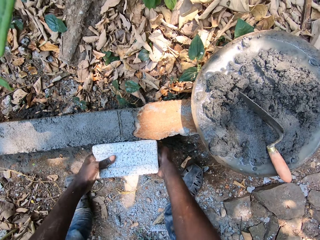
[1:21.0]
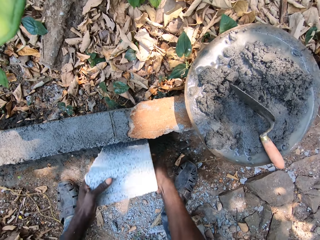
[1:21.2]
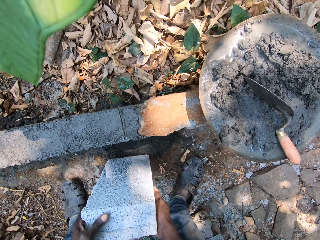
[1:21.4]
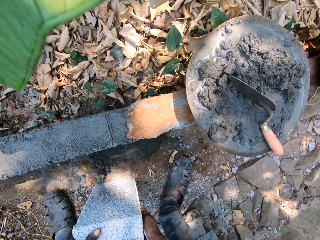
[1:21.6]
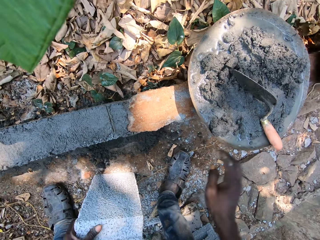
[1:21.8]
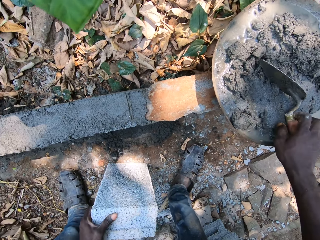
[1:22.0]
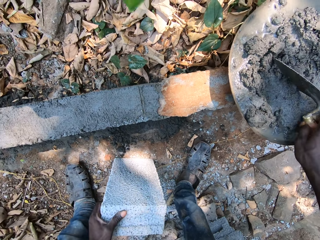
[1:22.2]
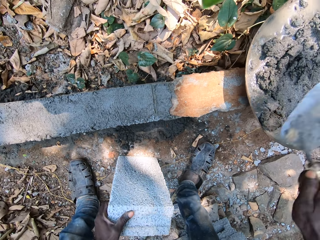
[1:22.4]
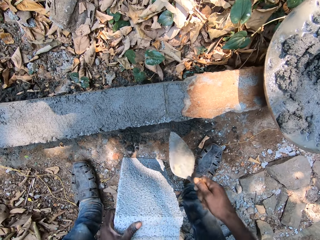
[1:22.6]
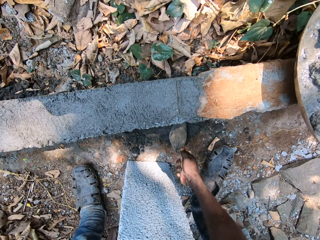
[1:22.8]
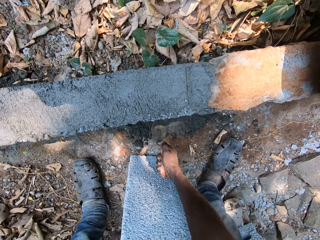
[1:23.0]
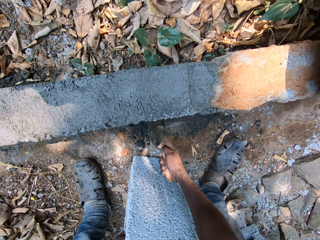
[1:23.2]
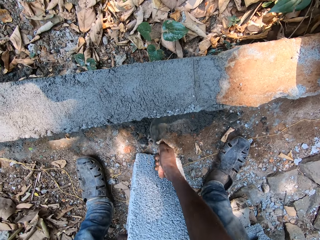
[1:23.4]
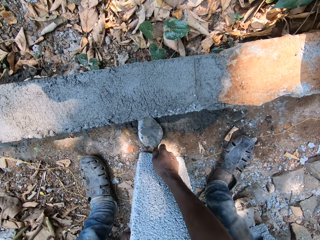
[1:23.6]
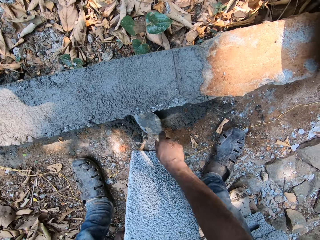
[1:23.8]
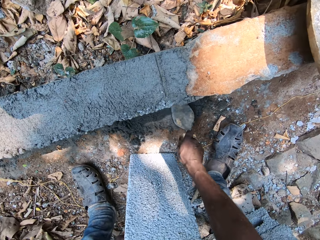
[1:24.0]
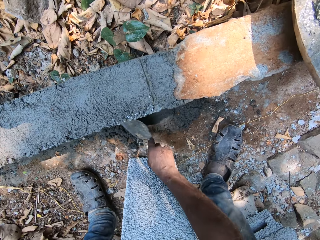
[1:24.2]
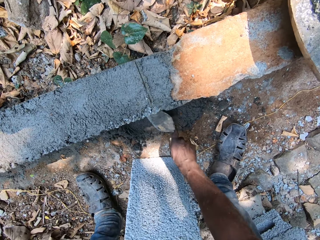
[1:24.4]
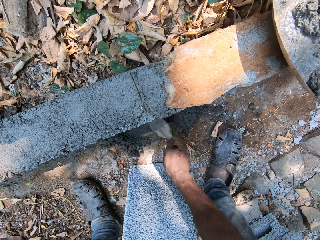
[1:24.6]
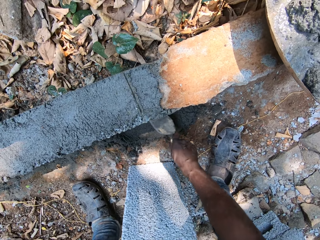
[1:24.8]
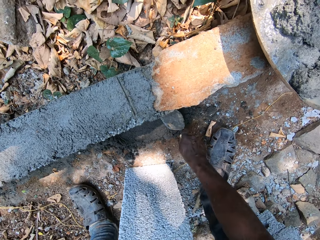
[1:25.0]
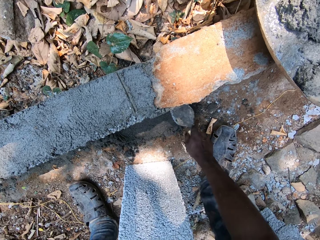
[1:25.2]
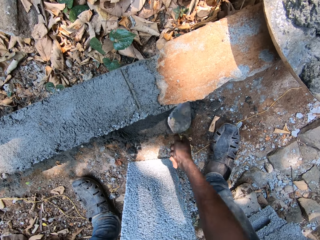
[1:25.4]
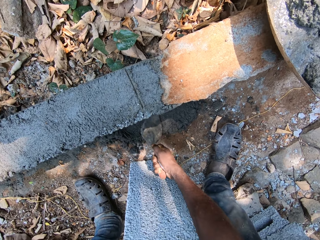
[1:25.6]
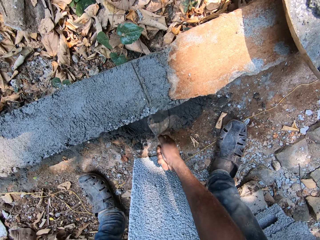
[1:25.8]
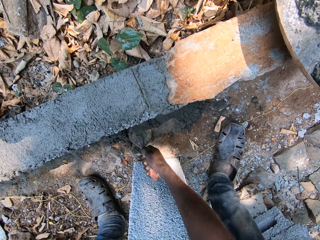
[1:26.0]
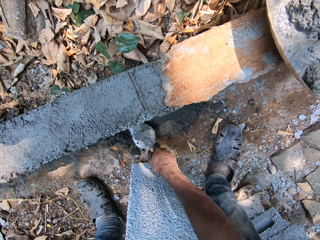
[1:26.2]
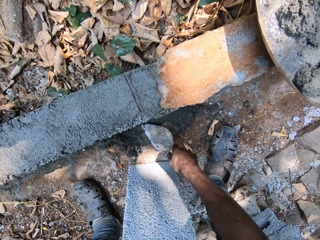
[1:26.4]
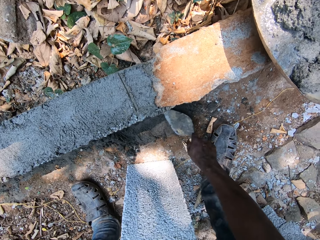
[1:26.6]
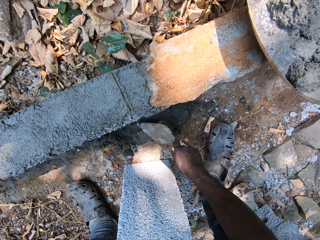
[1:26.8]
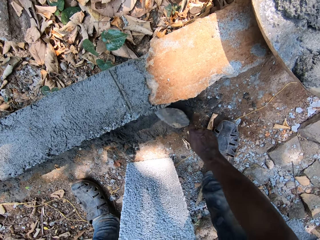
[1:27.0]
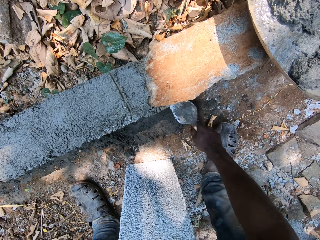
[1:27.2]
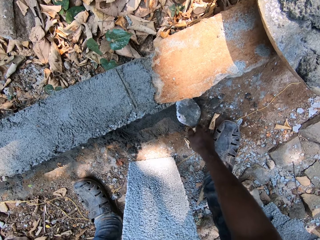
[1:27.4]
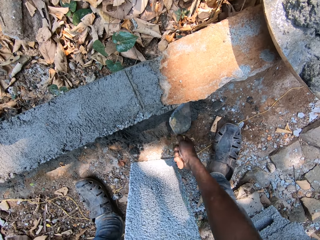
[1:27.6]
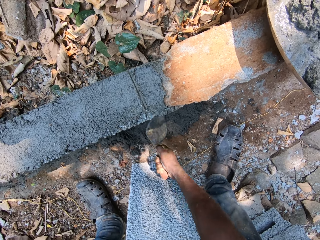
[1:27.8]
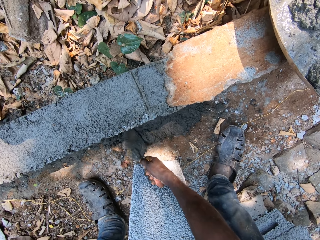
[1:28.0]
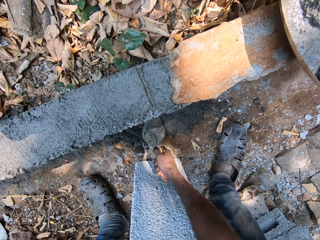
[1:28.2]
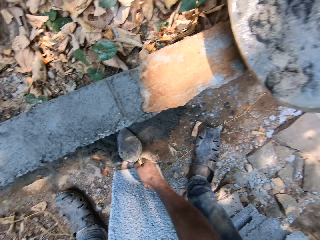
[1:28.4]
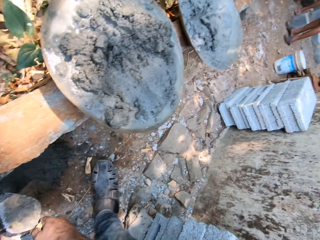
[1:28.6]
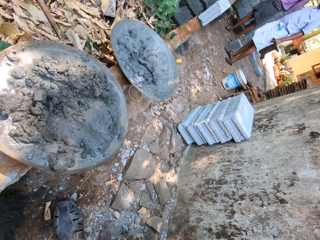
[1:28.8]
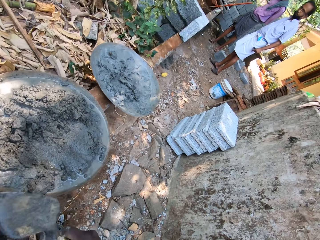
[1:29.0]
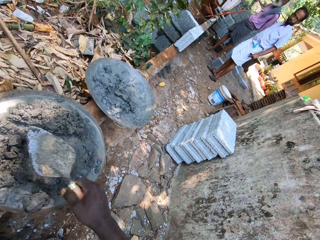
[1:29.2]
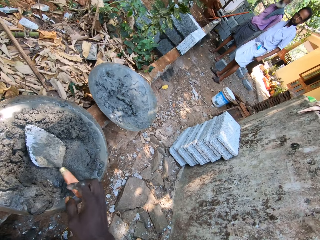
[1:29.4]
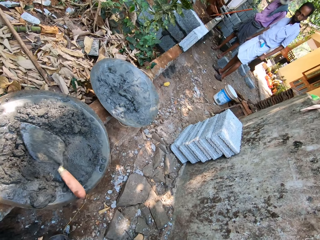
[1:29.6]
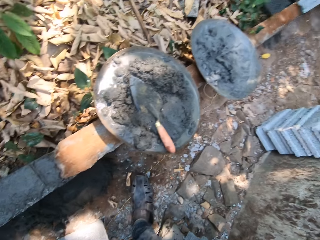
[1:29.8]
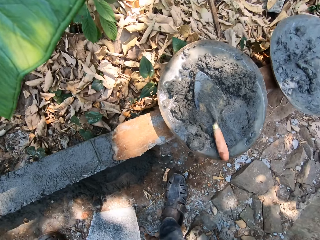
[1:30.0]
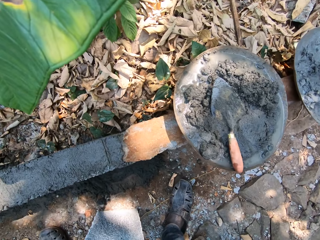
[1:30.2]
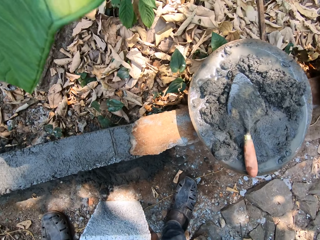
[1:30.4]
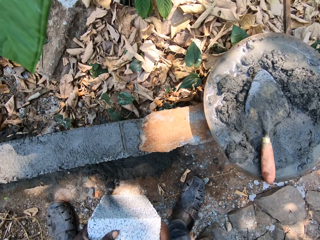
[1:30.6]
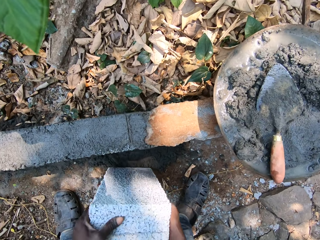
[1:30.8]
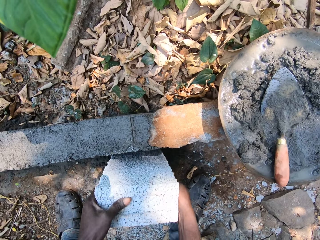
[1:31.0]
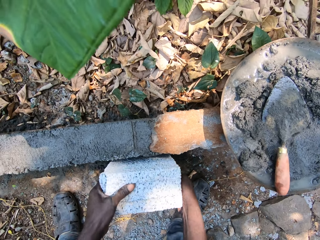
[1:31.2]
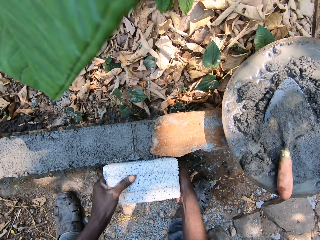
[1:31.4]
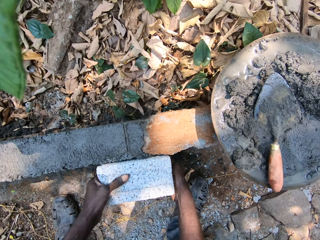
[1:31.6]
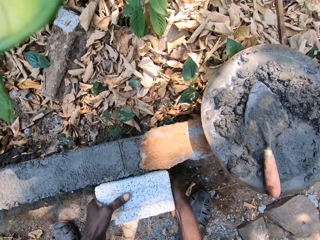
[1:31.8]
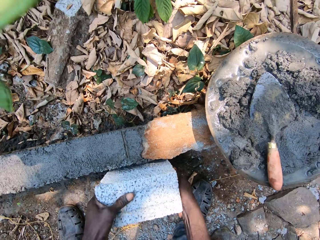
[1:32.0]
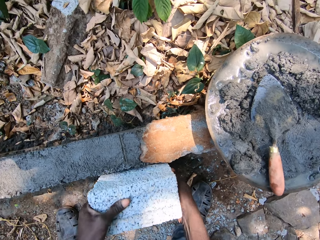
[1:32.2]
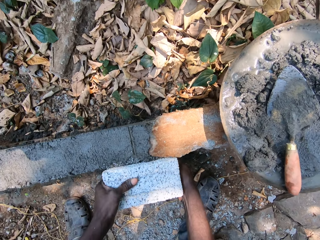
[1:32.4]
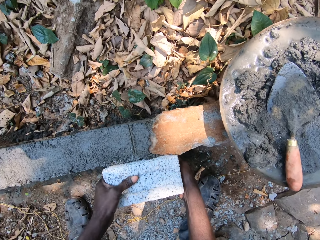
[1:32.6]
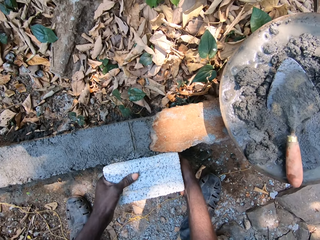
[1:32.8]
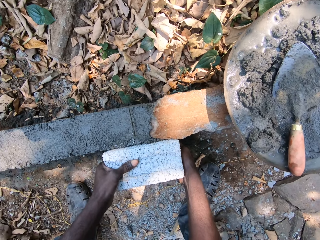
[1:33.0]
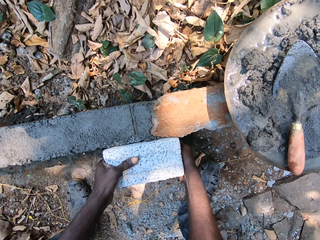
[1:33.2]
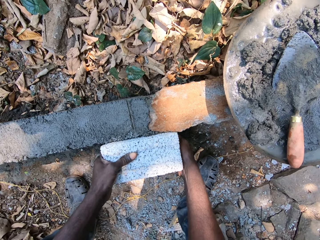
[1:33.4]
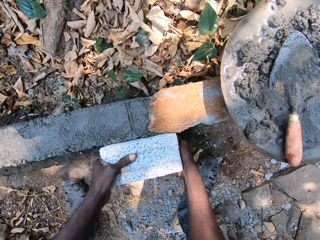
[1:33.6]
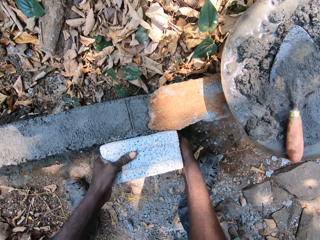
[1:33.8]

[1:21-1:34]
The camera wearer adjusts the brick with both hands. He holds the brick. He picks the brick trowel from the aluminum bowl with his right hand. He smoothens the mortar onto the ground with the brick trowel in his right hand. He interacts with a man and another man. He puts the brick trowel in the tray. He holds the brick. He places the brick onto the mortar on the ground with both hands.

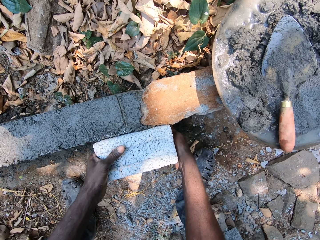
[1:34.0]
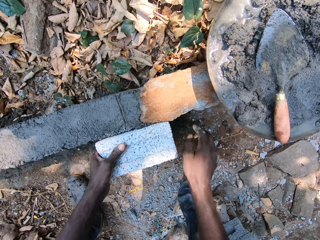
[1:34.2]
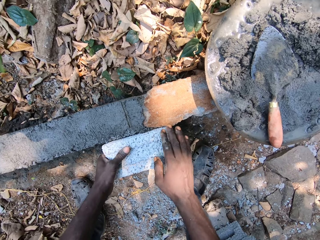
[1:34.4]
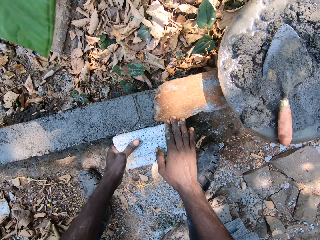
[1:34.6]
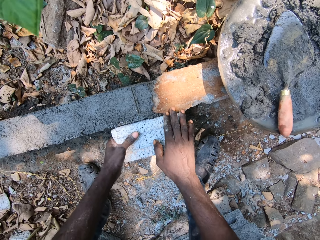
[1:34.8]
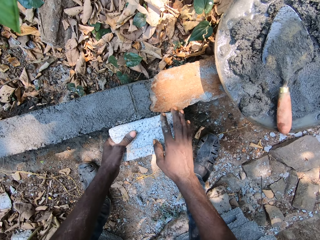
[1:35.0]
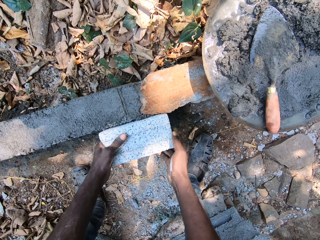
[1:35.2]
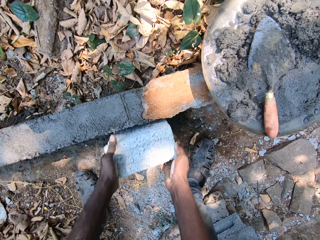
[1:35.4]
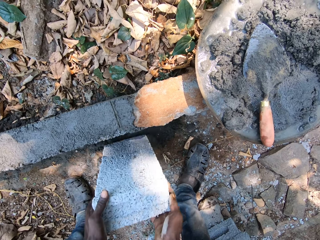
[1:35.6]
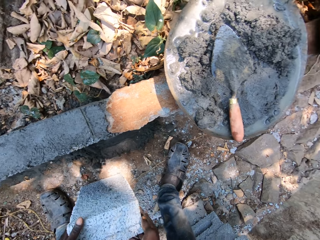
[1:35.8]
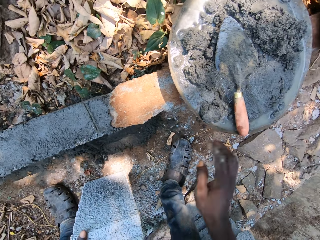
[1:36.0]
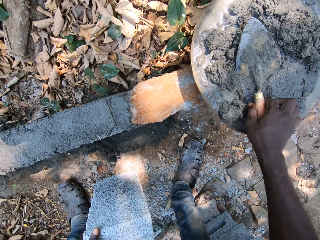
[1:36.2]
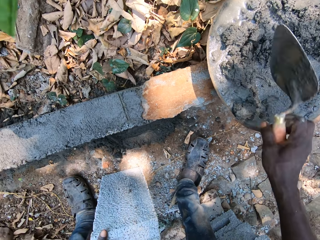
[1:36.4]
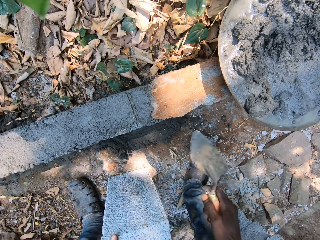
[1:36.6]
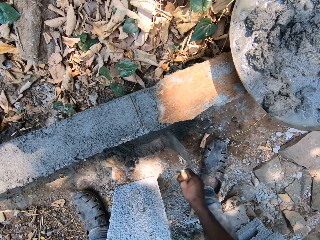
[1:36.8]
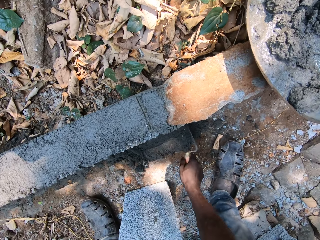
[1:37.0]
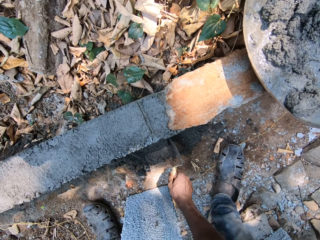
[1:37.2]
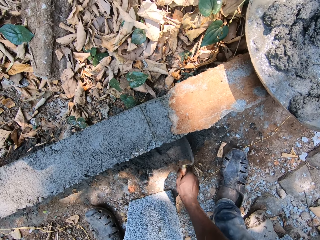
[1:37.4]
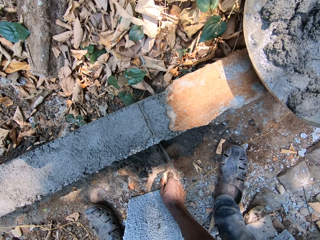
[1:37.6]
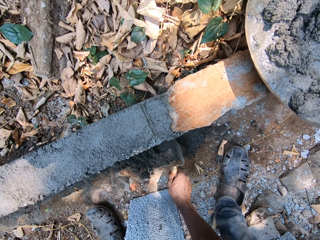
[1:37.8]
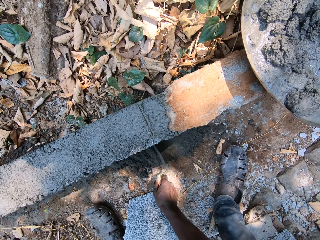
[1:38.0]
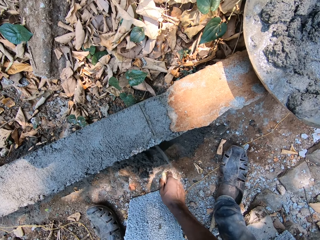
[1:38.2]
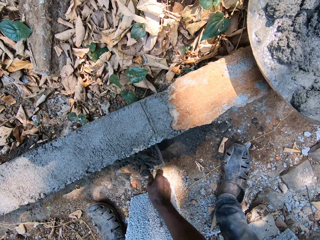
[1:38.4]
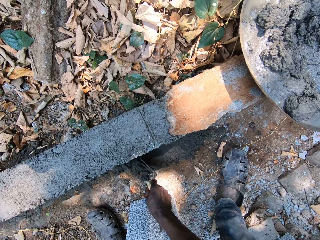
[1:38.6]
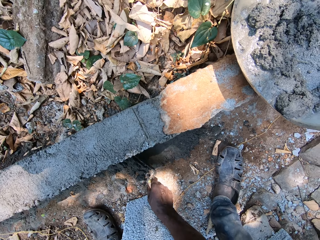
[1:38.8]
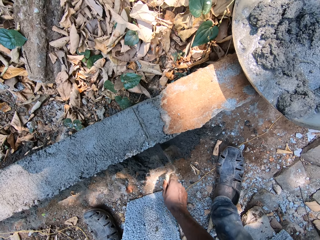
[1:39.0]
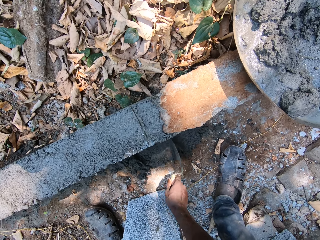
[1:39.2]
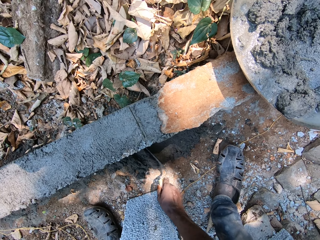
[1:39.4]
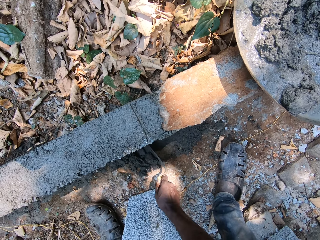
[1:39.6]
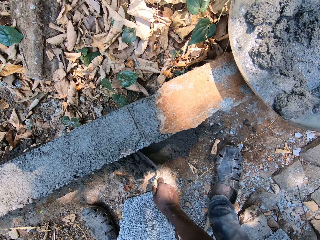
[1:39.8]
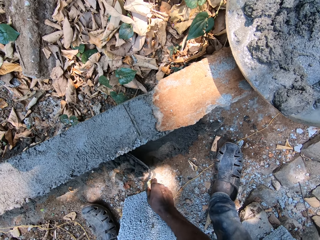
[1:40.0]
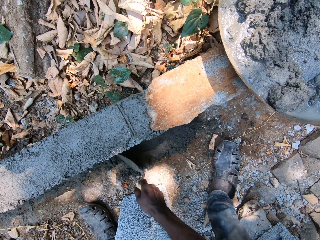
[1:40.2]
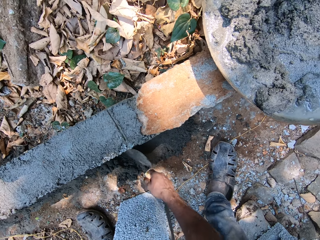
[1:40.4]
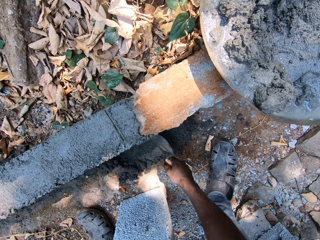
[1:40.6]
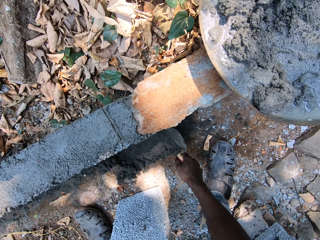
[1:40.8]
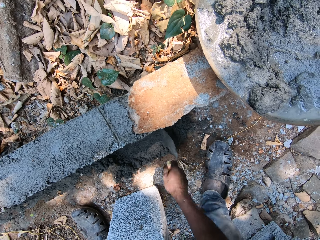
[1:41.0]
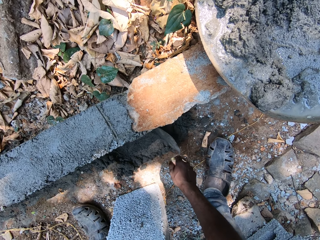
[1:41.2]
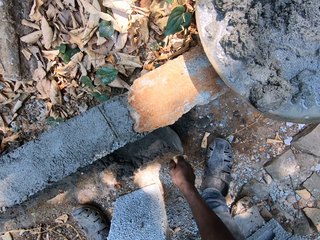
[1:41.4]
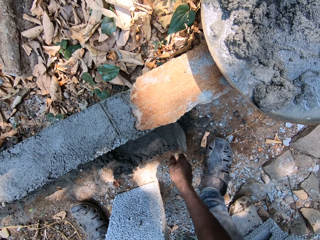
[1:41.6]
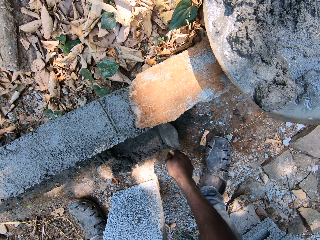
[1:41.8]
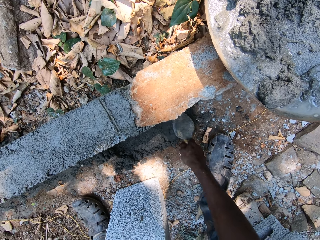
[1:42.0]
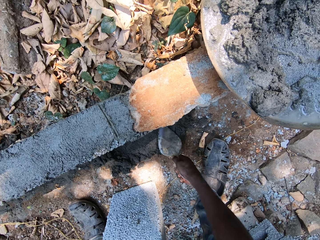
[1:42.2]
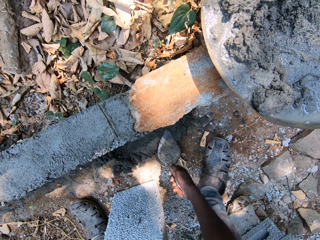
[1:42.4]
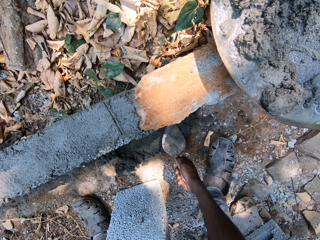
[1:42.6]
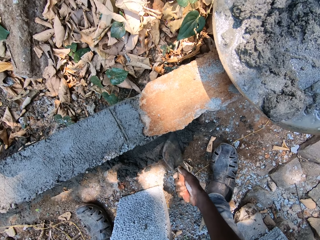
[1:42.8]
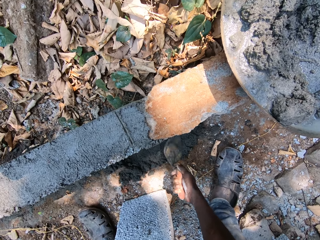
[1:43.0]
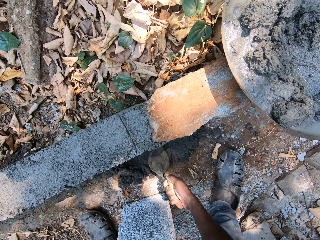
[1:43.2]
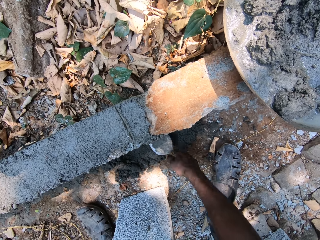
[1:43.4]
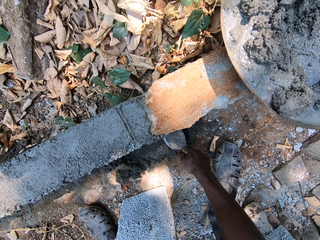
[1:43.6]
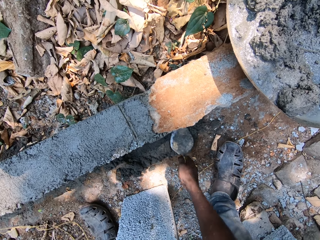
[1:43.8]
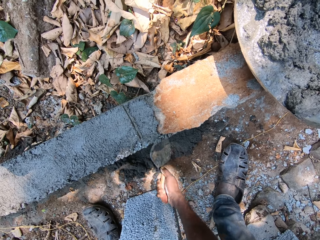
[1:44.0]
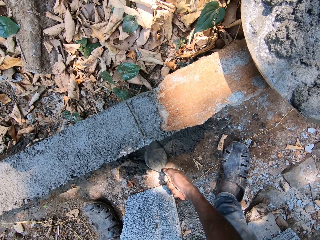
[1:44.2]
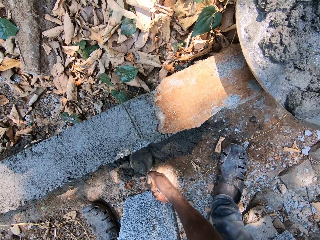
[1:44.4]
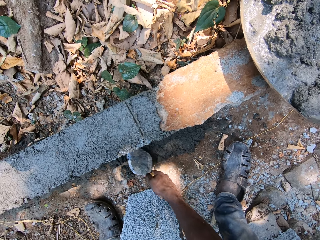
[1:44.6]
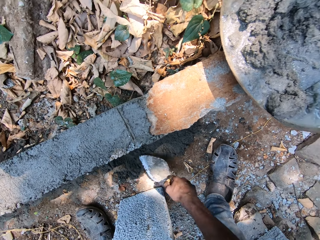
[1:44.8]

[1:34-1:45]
The camera wearer adjusts the brick with both hands. He holds the brick, picks the brick trowel from the aluminum bowl with his right hand, and smoothens the mortar onto the ground with the brick trowel in his right hand.
